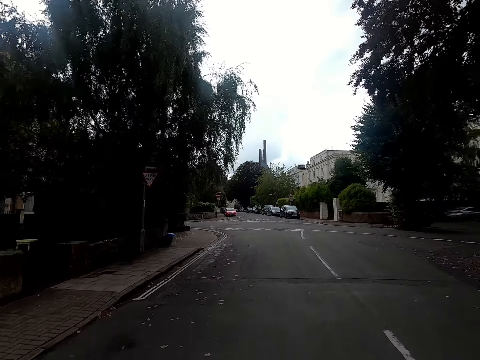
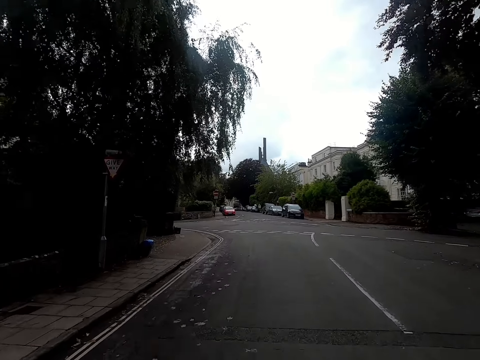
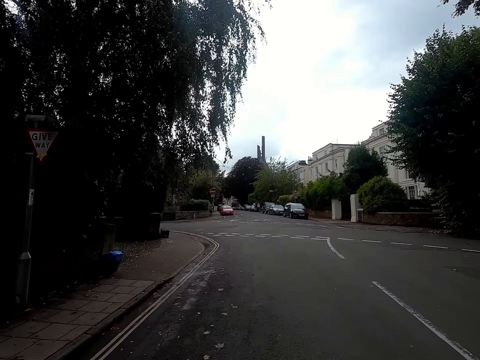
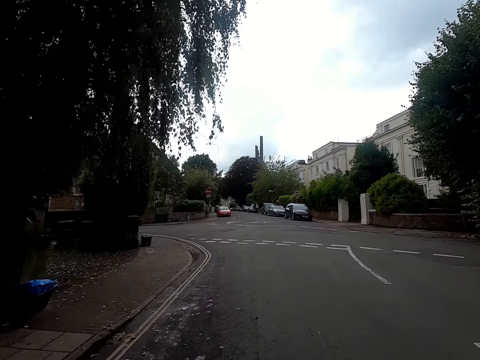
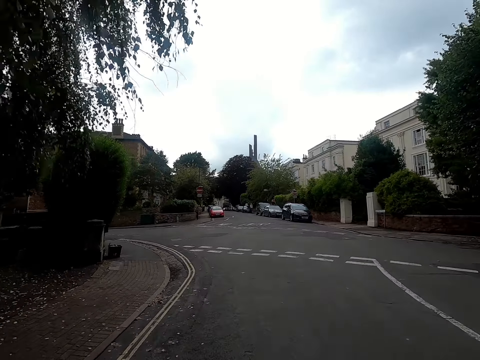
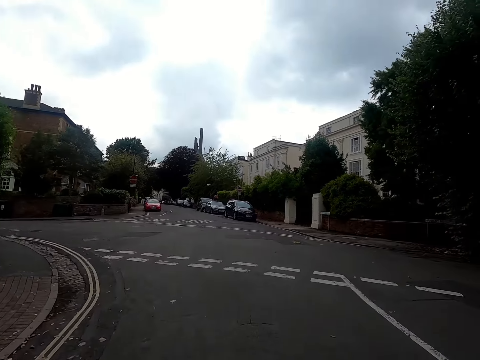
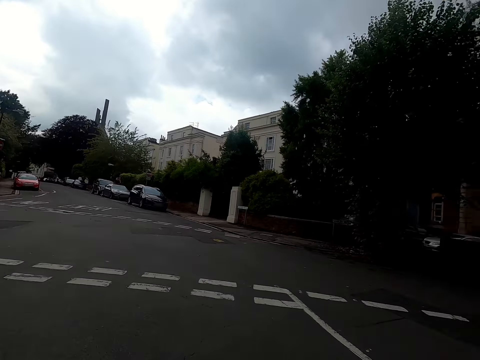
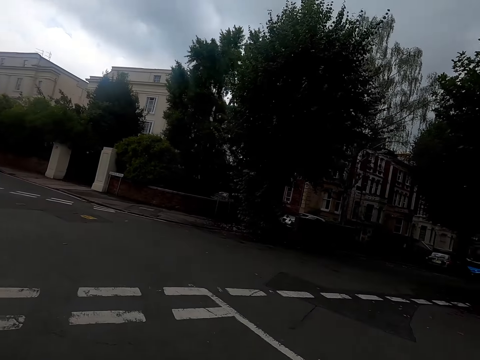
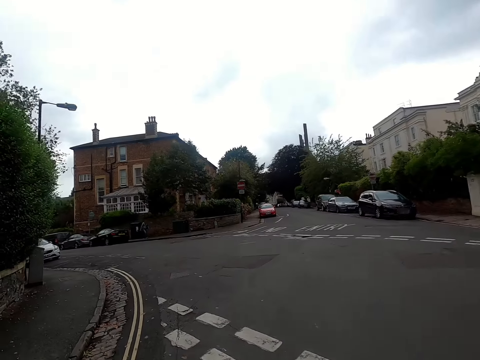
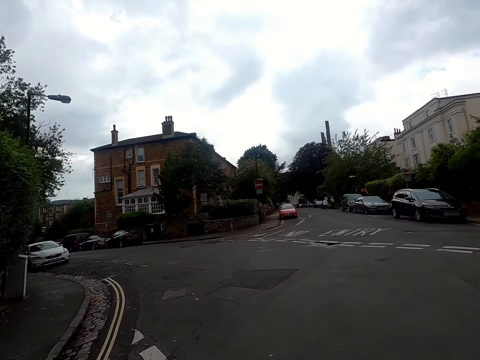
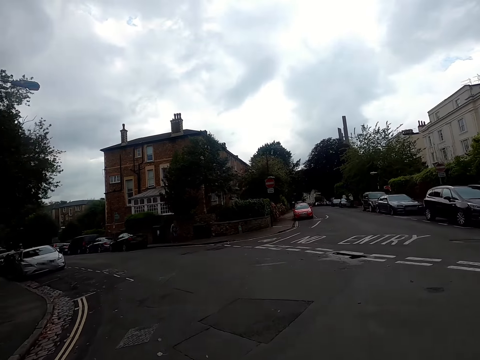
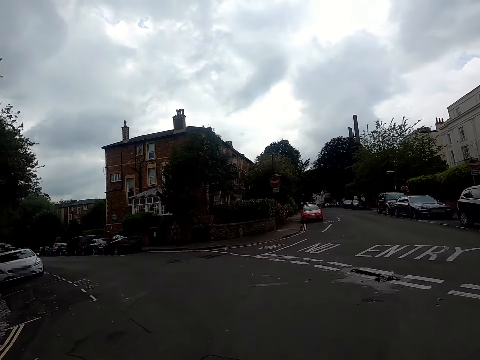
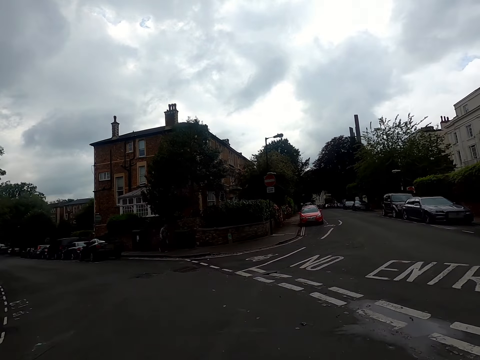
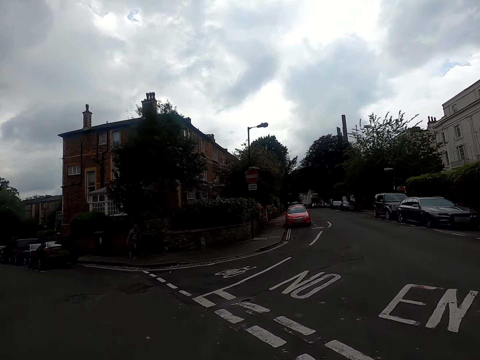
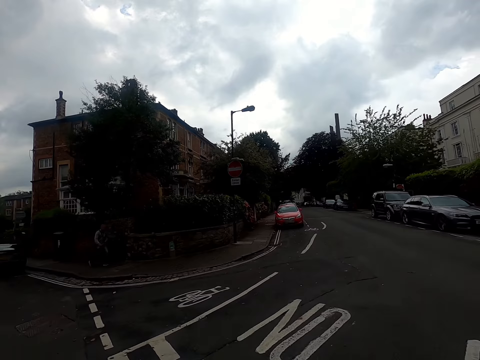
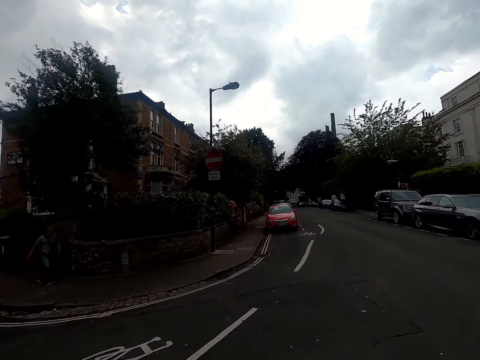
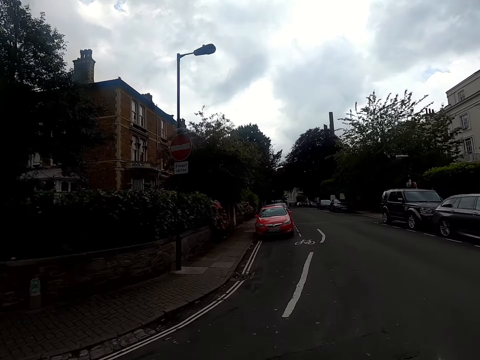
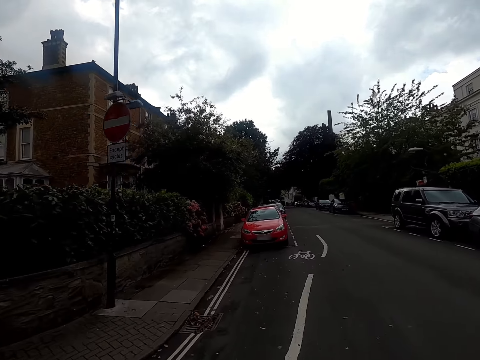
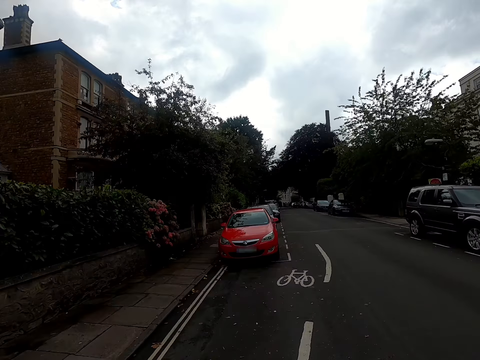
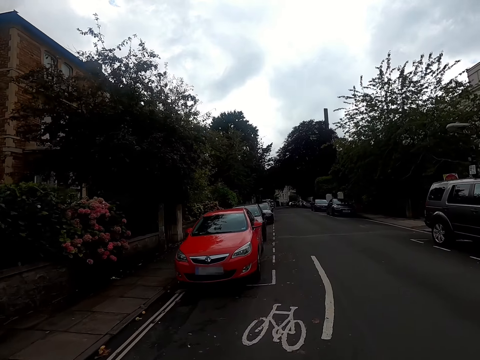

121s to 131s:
The camera wearer checks on the left and right side of the road. They cross the junction.

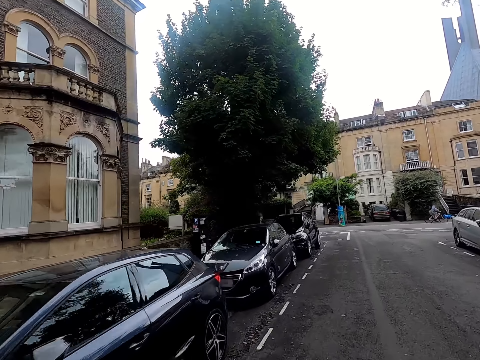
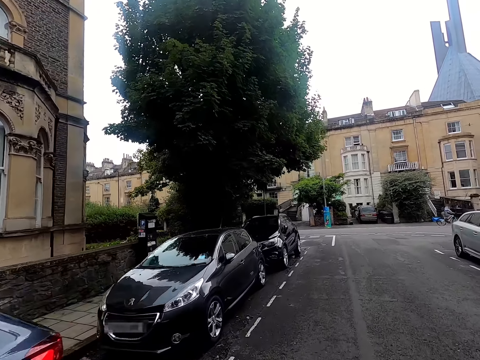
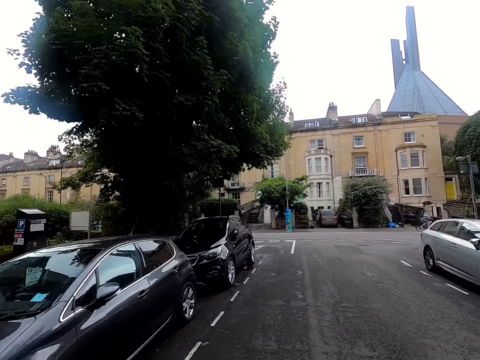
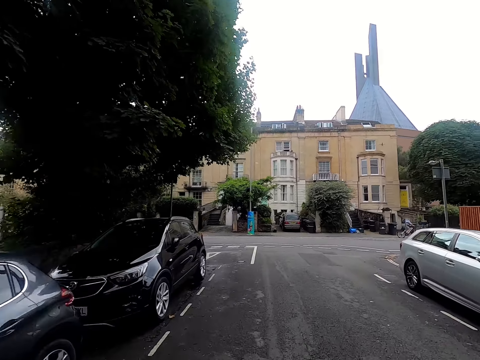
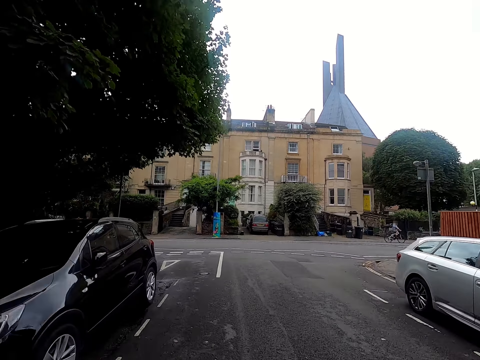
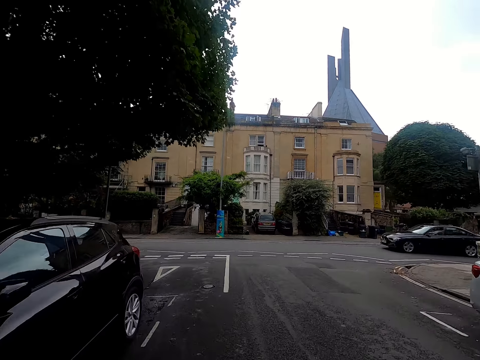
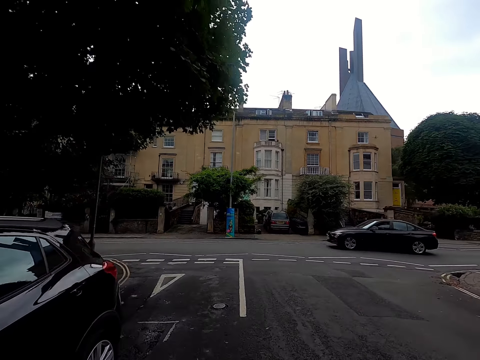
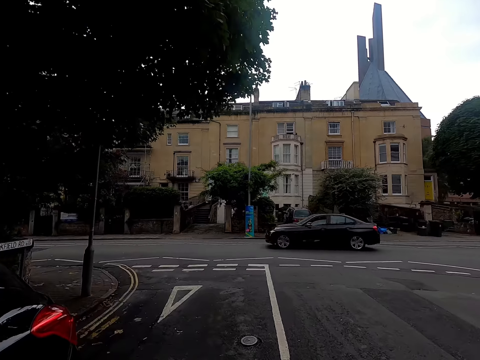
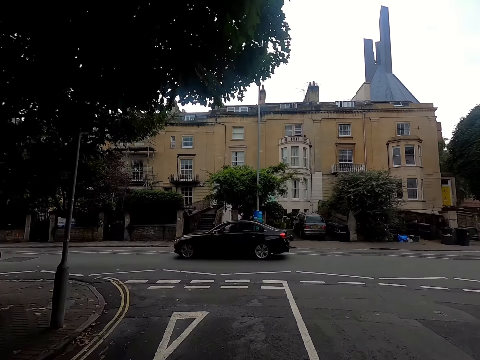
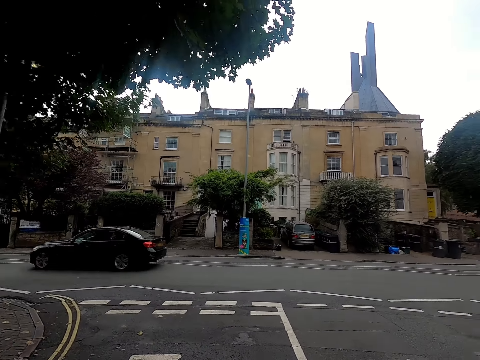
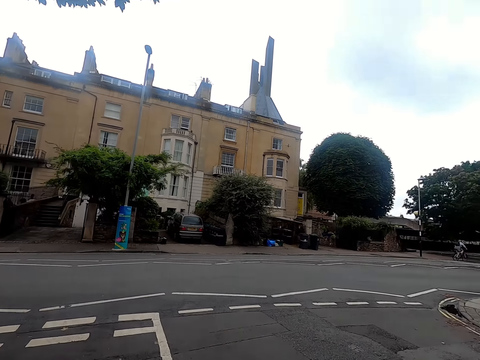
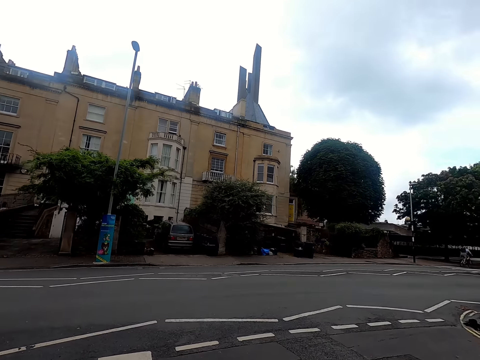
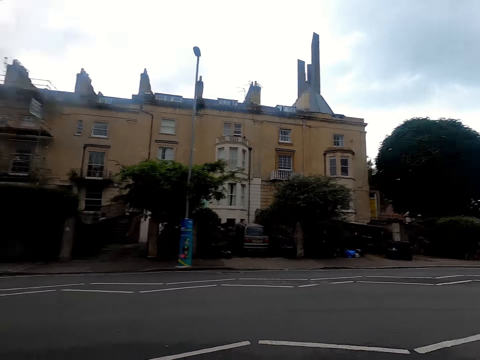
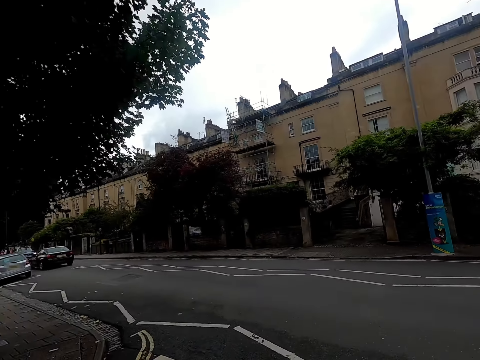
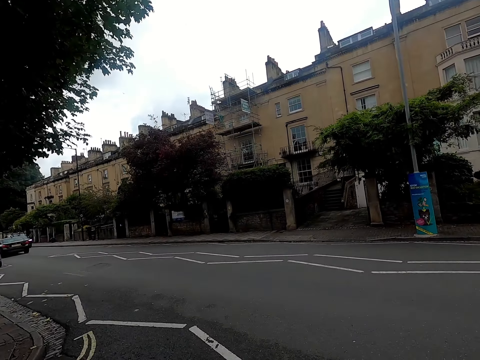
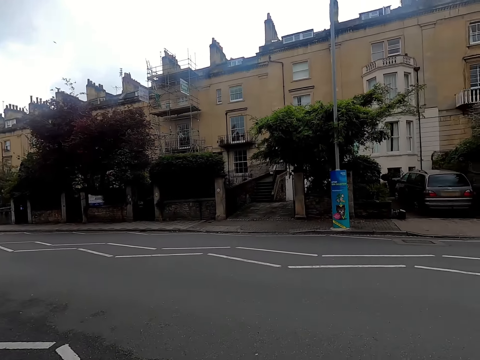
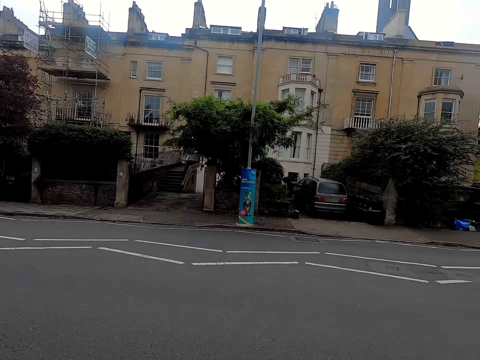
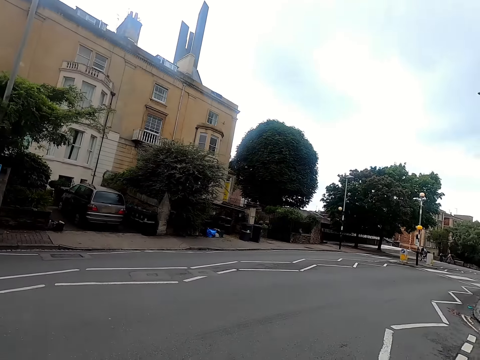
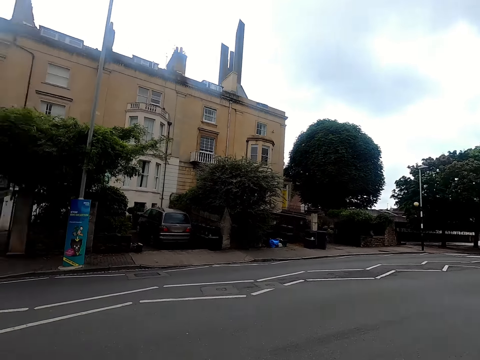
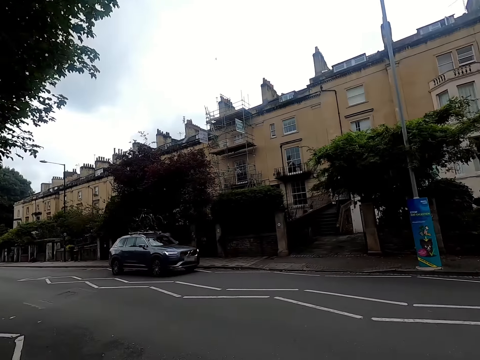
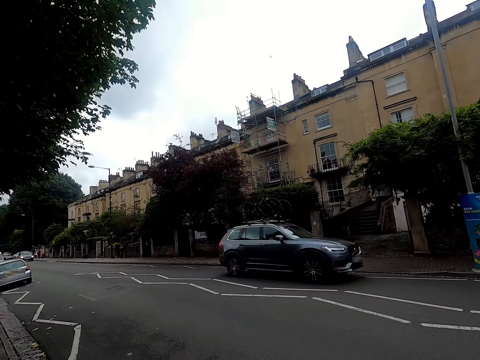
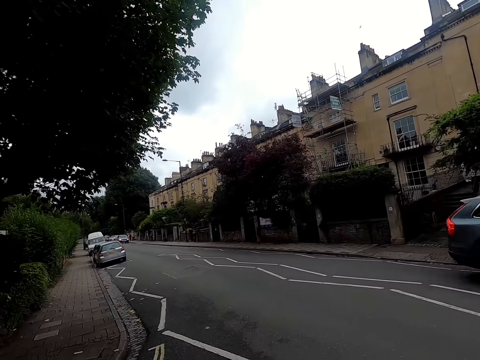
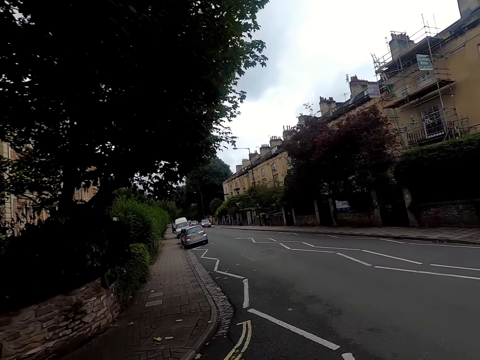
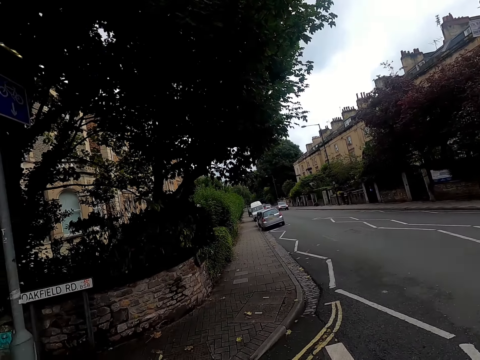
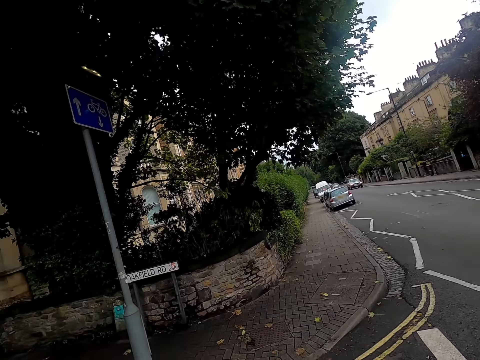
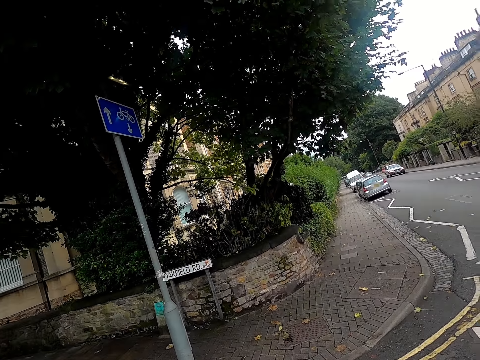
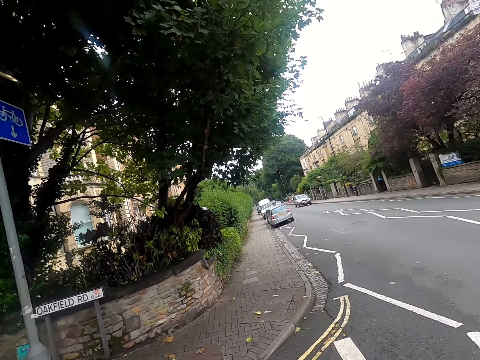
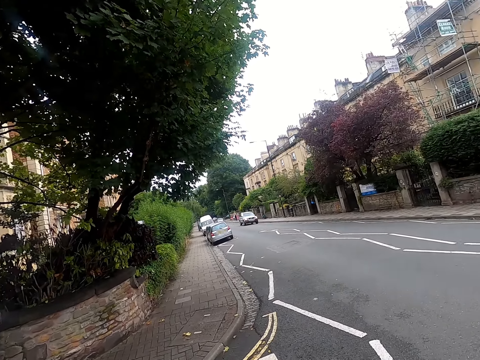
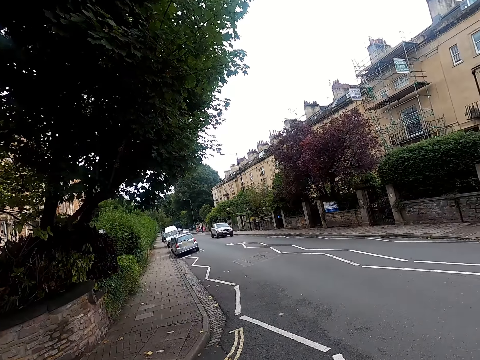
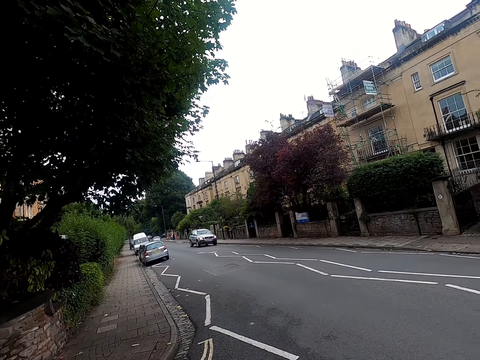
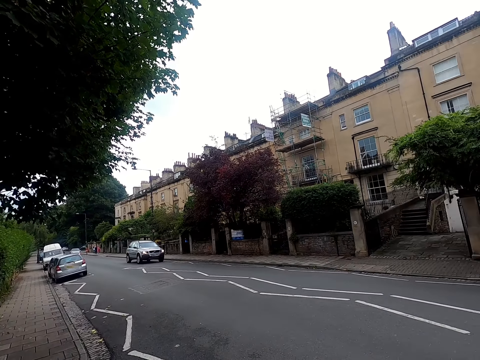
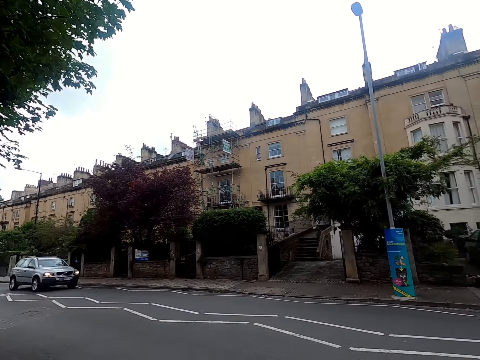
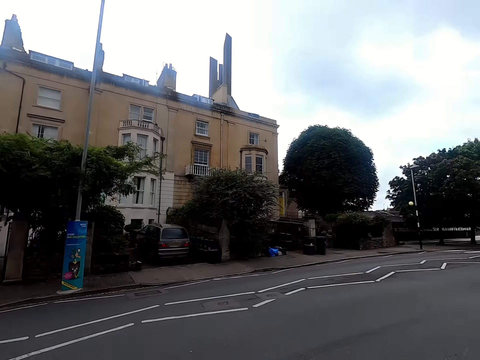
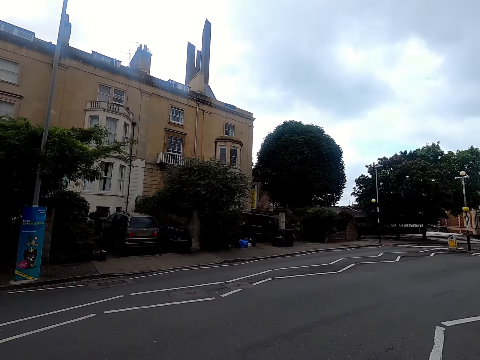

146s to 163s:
A man rides a bicycle along the road. A black car drives past the camera wearer on the road. The camera wearer looks on both sides of the road. They stop for a while while looking around. They stand by the side of the road. A black jeep drives past the camera wearer on the road.
